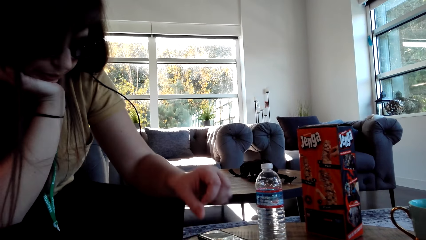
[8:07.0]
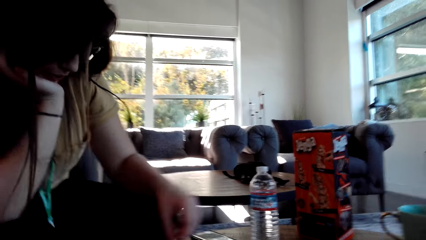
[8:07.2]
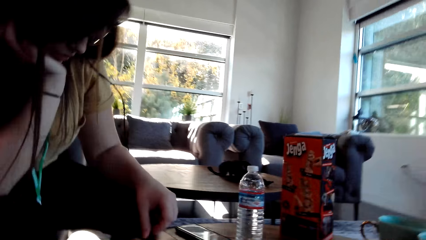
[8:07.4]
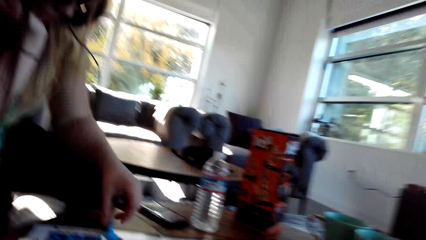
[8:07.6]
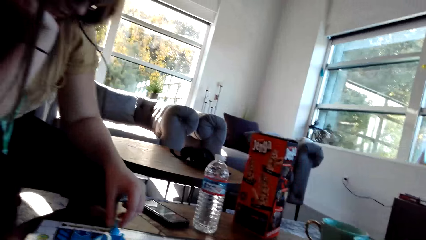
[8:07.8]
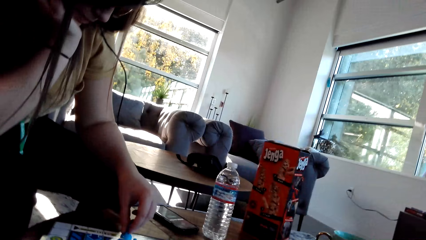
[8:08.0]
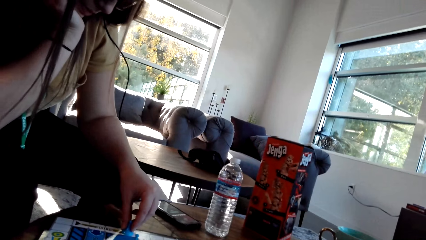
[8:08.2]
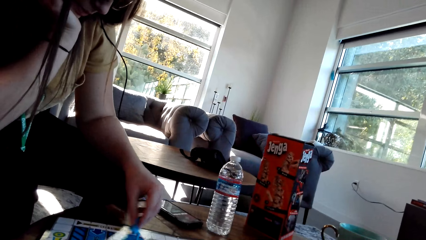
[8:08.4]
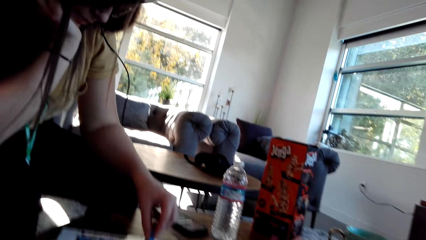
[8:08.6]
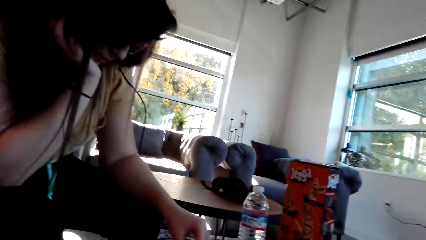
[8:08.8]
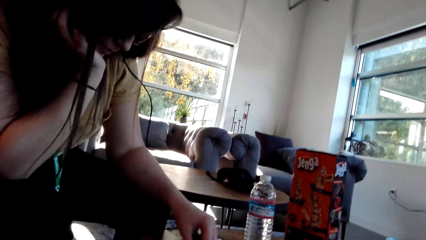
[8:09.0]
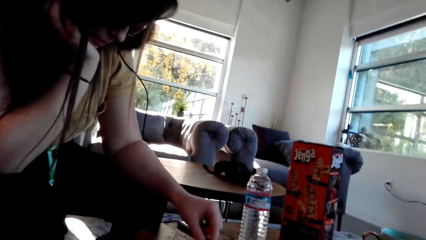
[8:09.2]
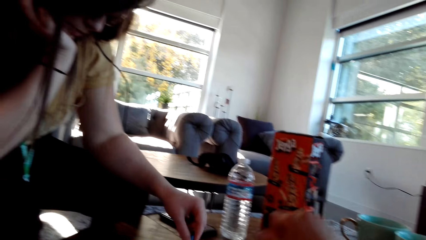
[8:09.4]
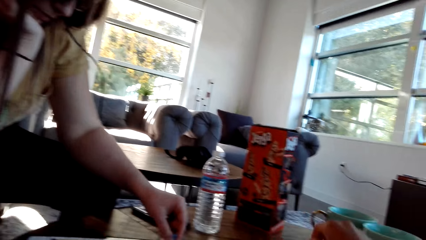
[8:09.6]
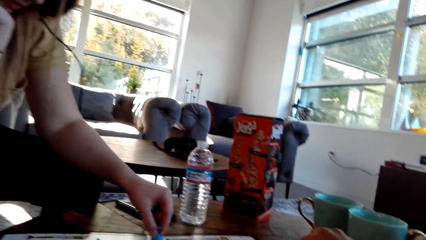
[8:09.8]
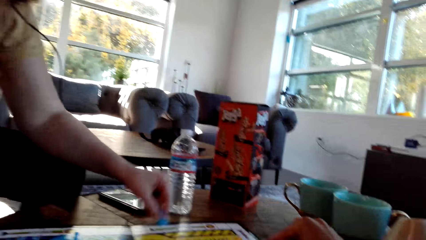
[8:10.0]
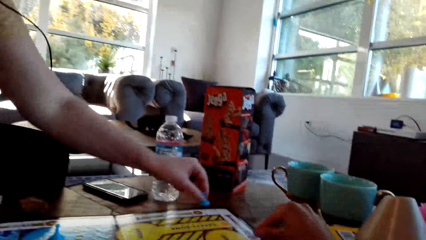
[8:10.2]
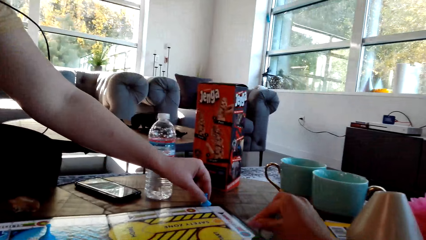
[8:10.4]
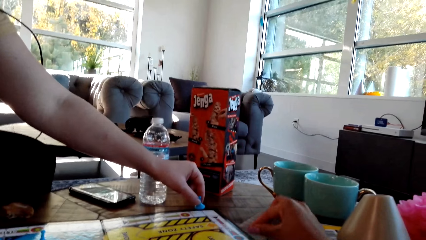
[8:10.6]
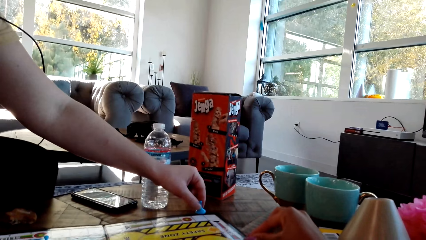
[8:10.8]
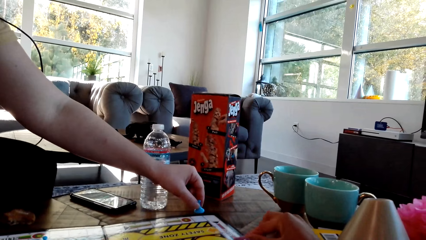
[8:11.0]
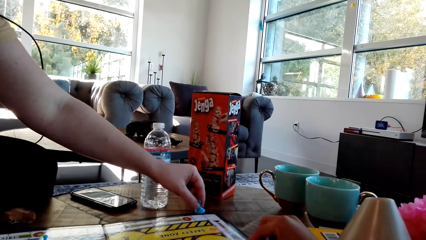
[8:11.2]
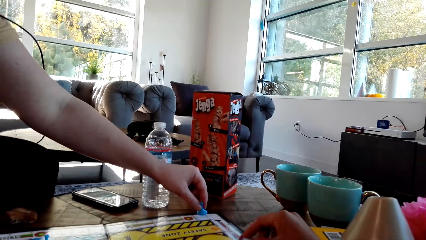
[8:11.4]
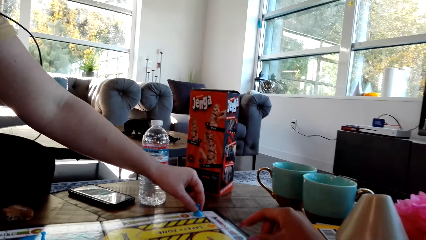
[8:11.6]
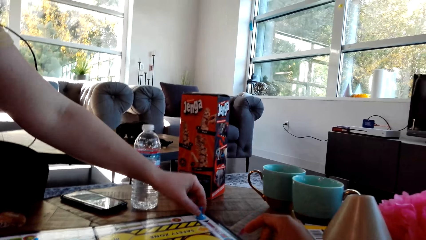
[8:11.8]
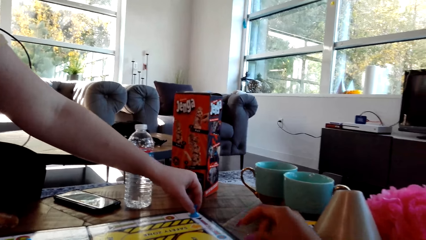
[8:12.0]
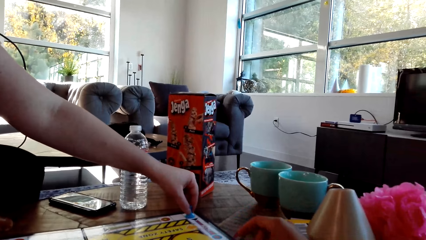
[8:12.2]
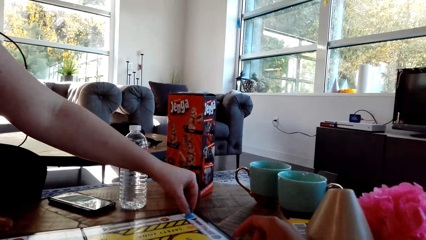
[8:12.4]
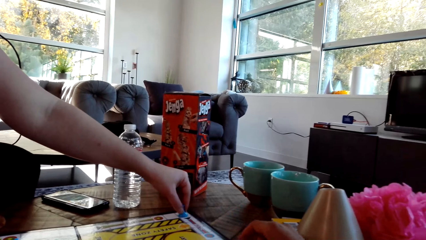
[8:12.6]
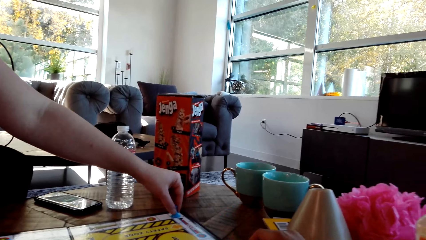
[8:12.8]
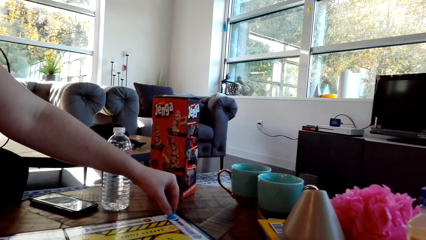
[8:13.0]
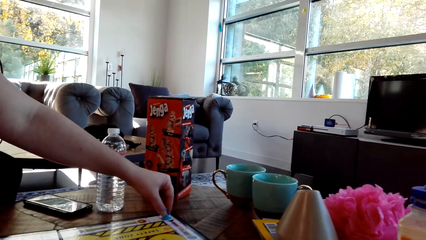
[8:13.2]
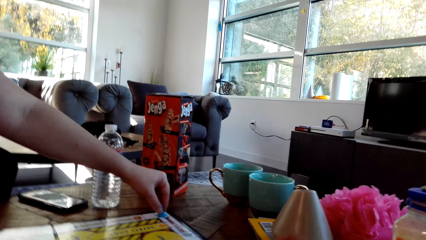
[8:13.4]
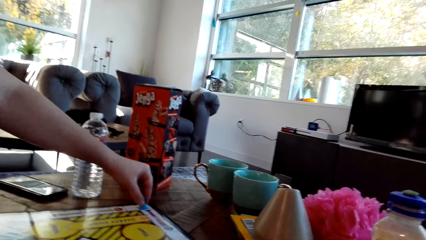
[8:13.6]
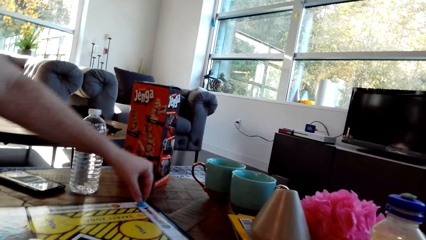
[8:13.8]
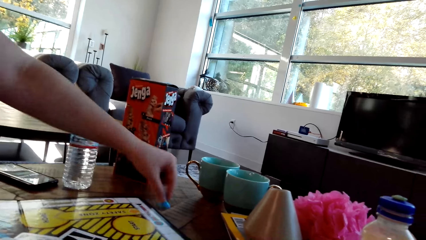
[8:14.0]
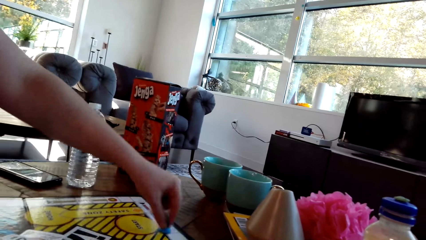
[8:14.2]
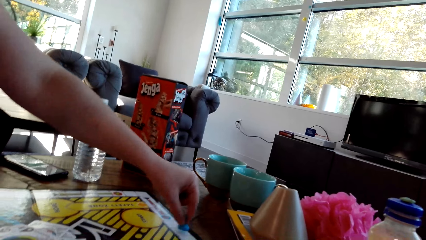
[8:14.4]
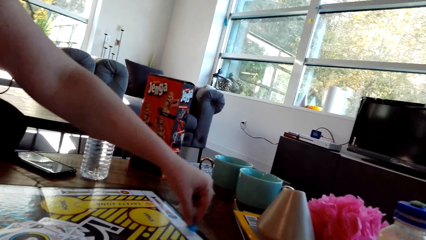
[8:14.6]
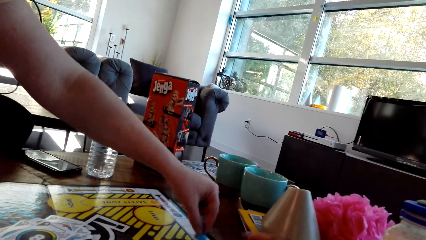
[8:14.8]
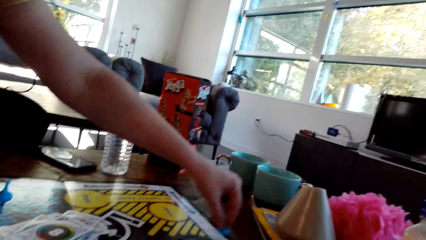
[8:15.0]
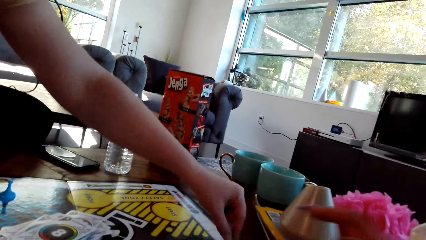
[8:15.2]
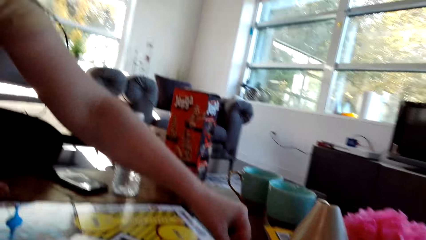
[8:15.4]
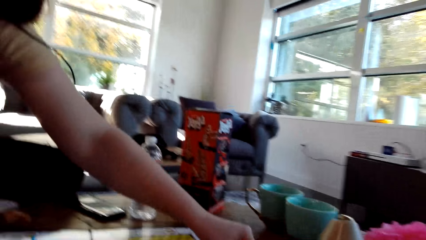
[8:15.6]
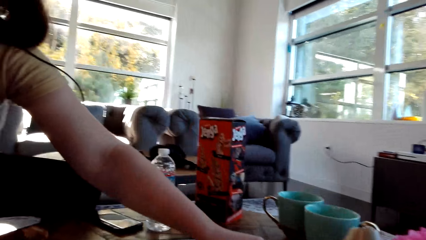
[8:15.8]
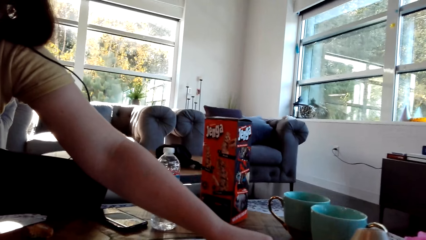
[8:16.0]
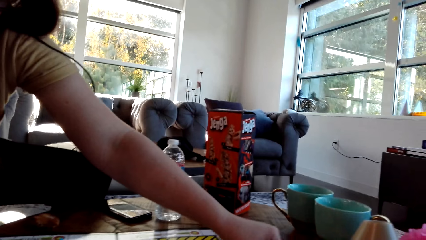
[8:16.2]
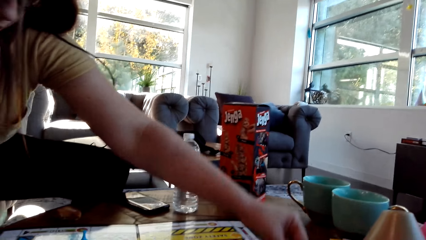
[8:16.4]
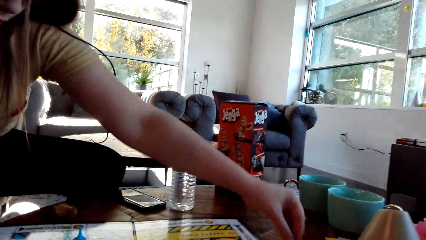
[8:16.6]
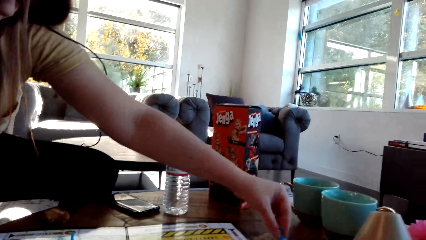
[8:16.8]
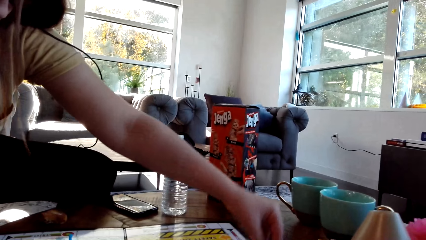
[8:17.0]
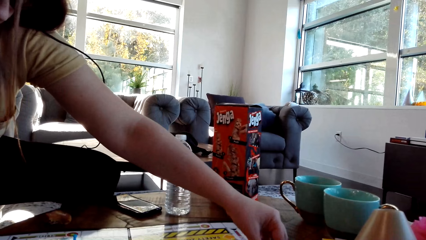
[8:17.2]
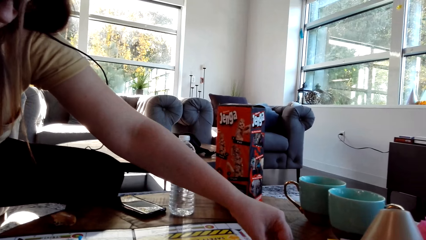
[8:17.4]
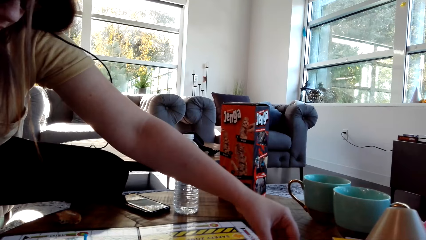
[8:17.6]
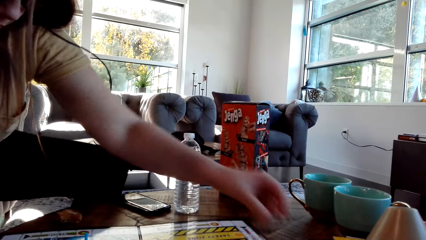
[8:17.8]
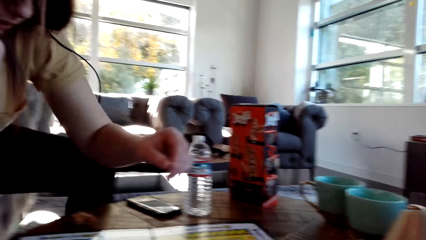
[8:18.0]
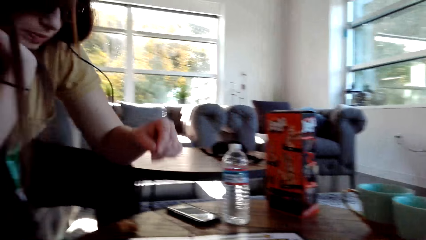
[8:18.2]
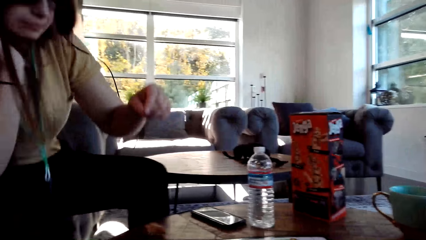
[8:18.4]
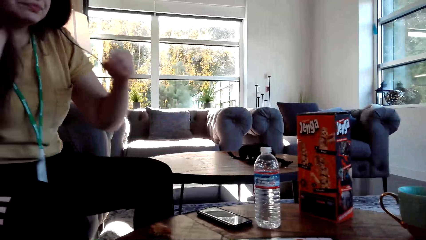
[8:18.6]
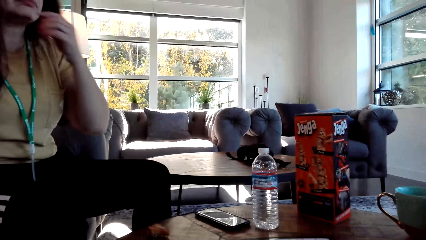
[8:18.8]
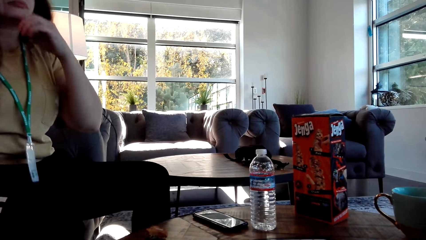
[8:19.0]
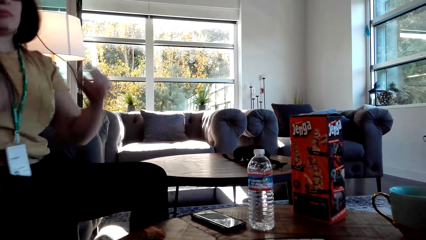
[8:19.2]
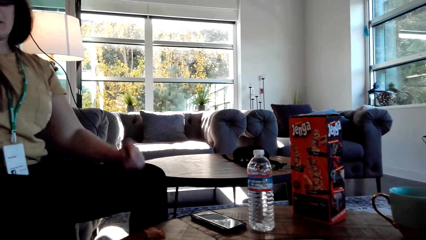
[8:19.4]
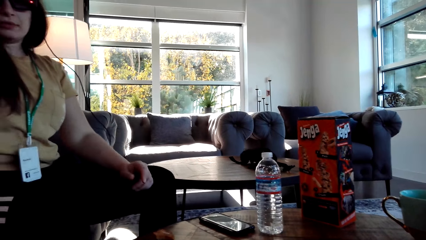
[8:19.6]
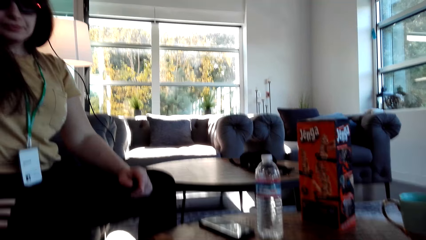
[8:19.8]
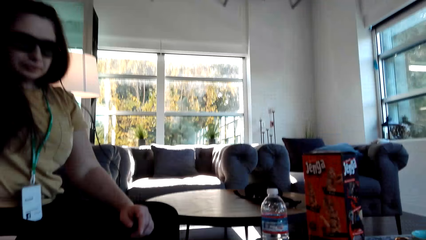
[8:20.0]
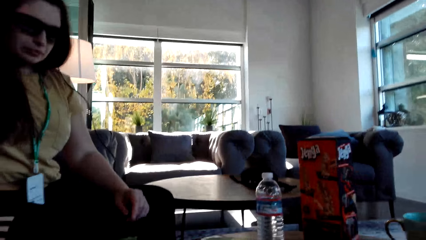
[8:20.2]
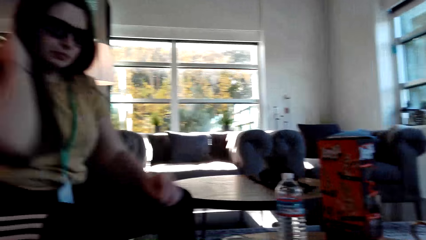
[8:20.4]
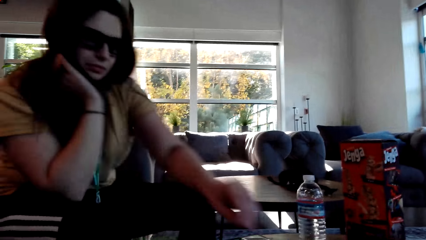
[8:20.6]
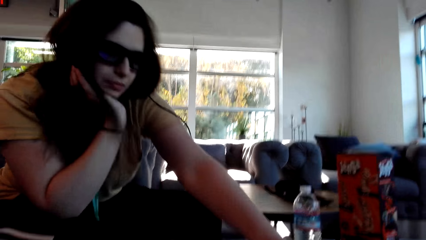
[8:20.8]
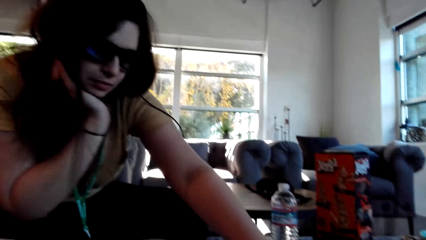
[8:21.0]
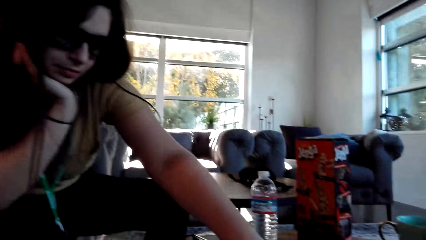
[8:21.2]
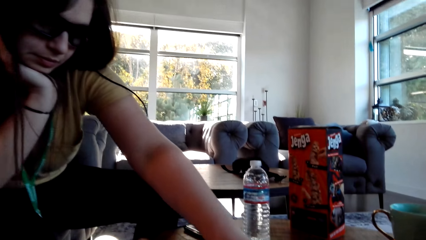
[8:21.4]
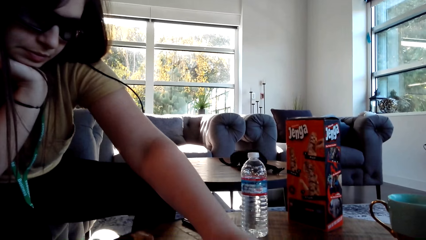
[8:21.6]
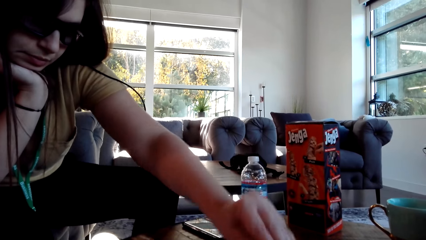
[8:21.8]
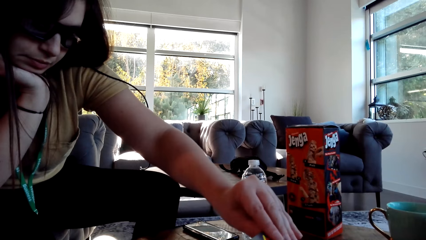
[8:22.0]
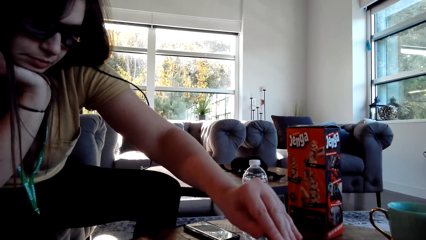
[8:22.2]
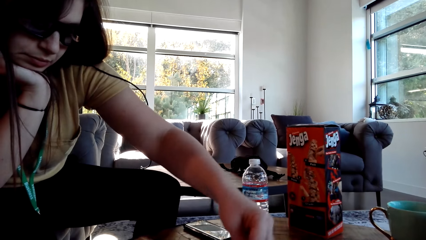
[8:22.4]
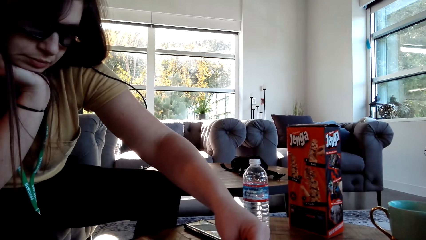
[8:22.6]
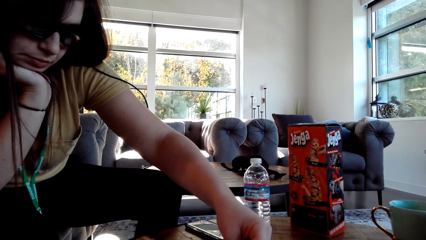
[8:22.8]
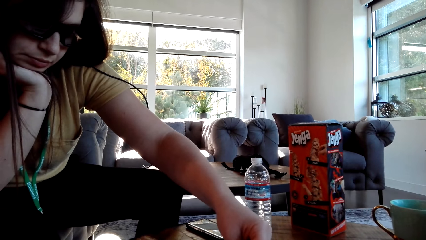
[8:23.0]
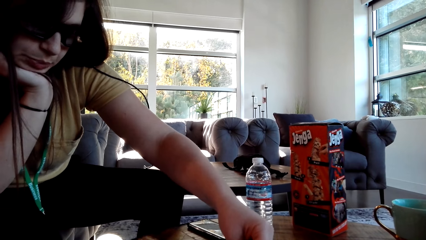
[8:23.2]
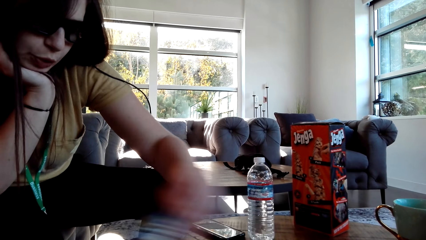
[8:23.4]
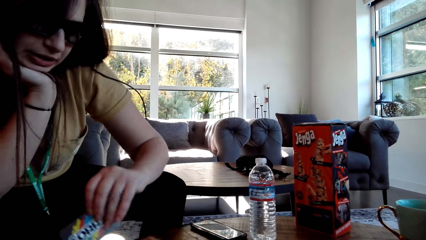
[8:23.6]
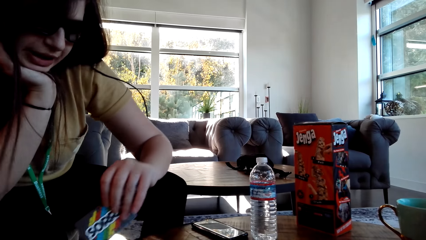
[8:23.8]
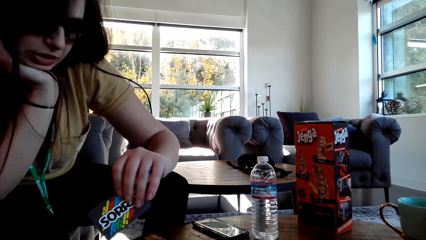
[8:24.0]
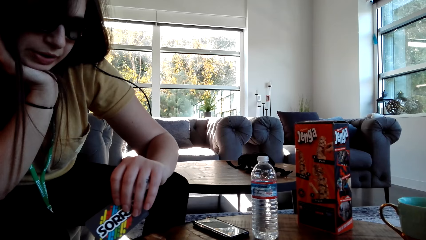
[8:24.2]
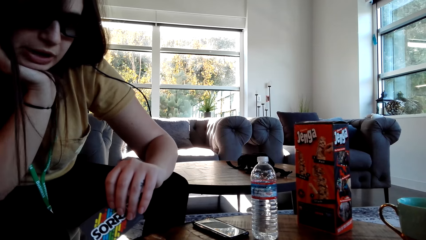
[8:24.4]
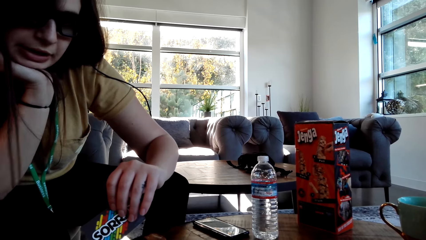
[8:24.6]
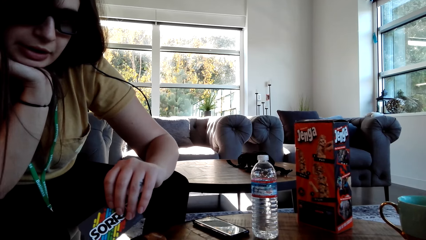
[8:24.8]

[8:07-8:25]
A woman puts a card on the board and moves a pawn. The woman moves the game pin. The woman picks the card.
